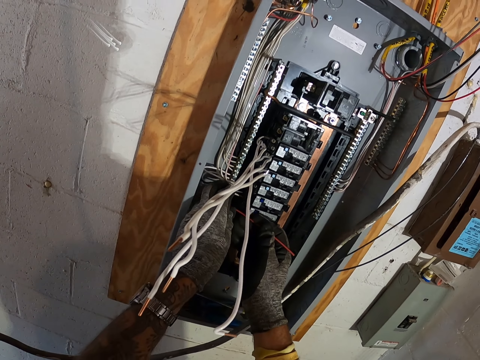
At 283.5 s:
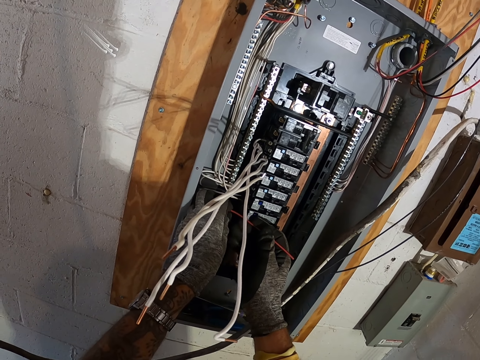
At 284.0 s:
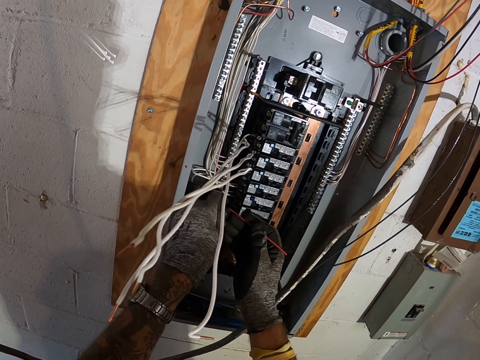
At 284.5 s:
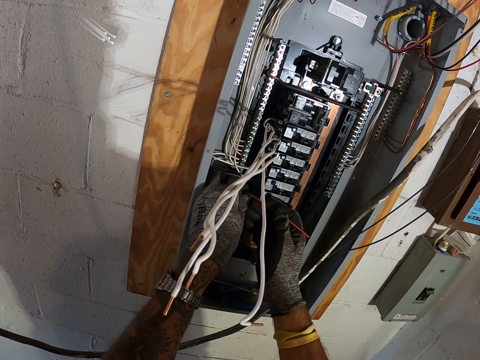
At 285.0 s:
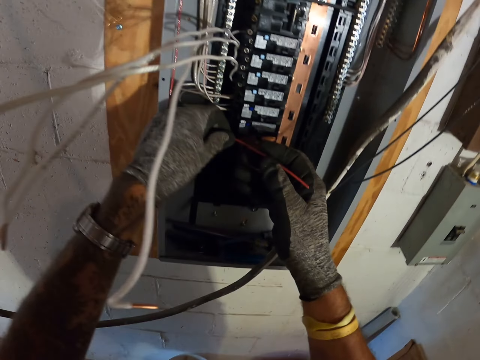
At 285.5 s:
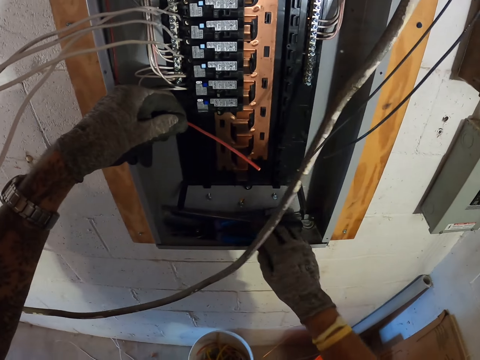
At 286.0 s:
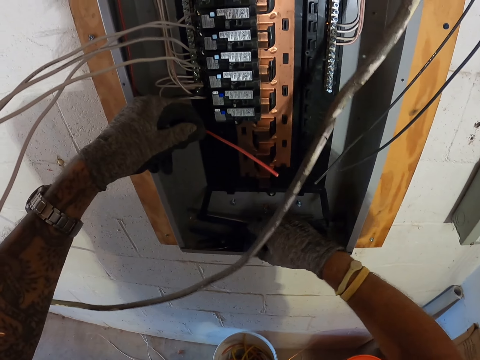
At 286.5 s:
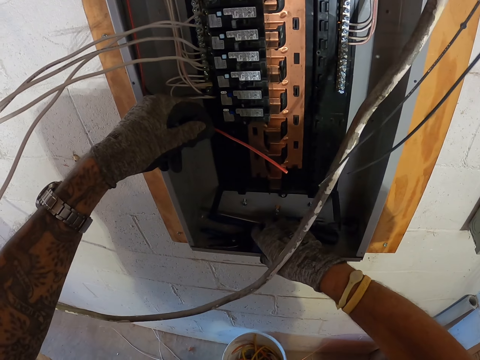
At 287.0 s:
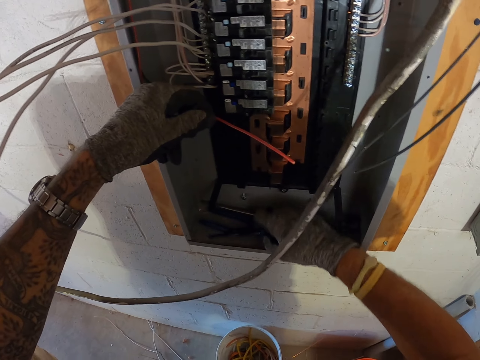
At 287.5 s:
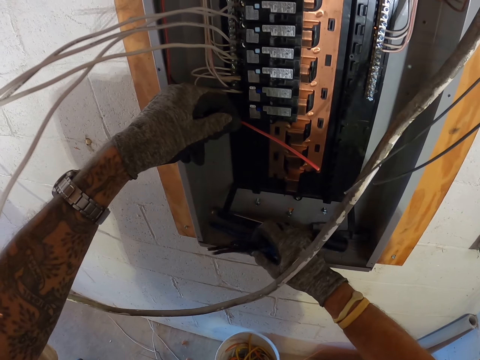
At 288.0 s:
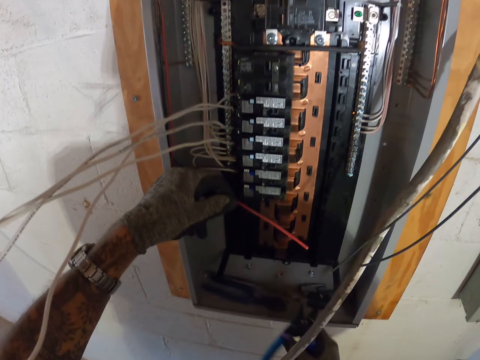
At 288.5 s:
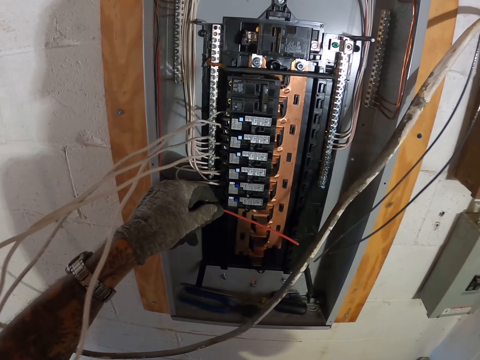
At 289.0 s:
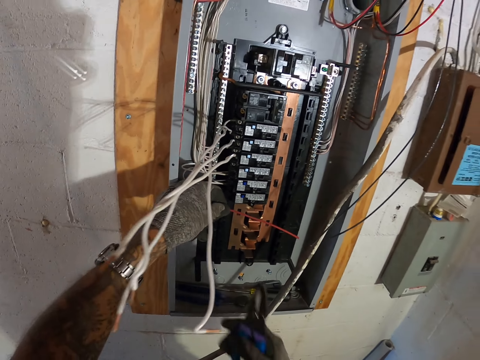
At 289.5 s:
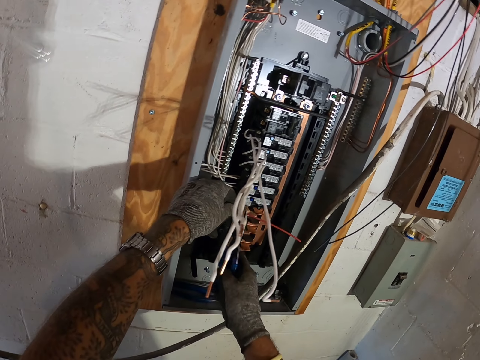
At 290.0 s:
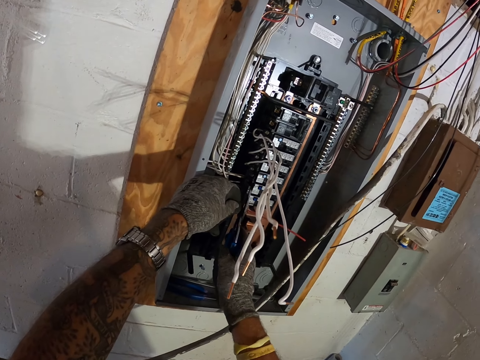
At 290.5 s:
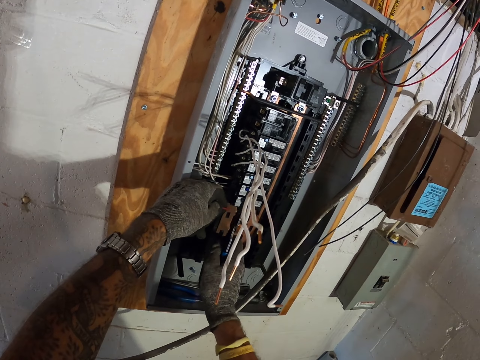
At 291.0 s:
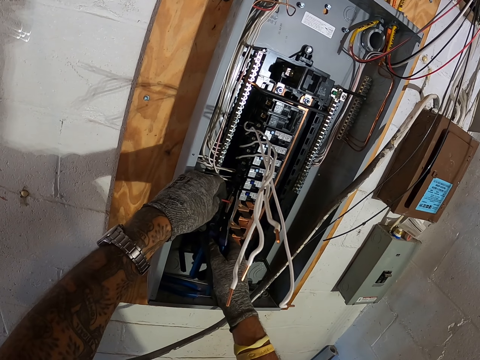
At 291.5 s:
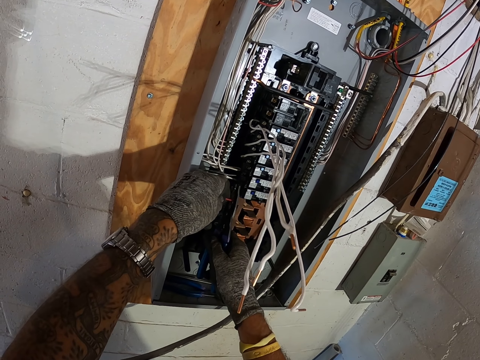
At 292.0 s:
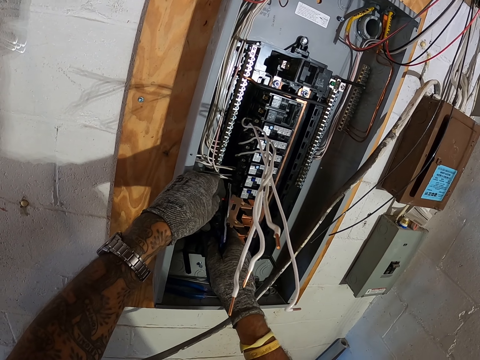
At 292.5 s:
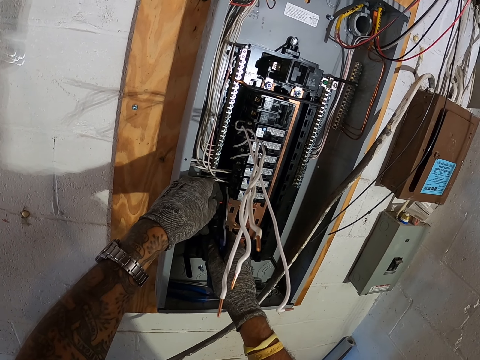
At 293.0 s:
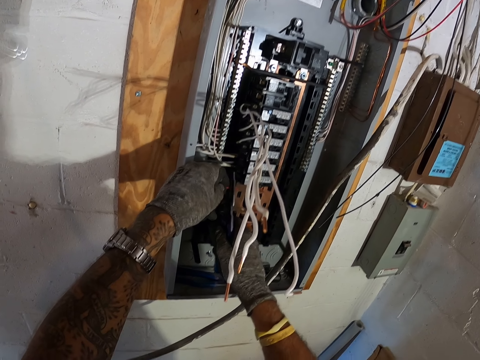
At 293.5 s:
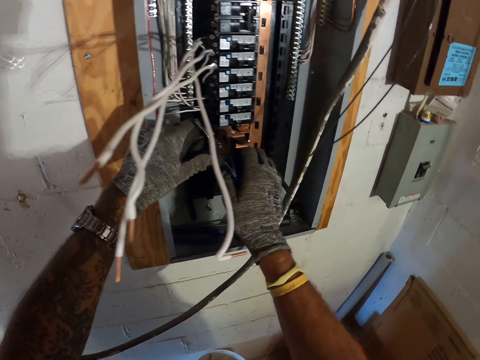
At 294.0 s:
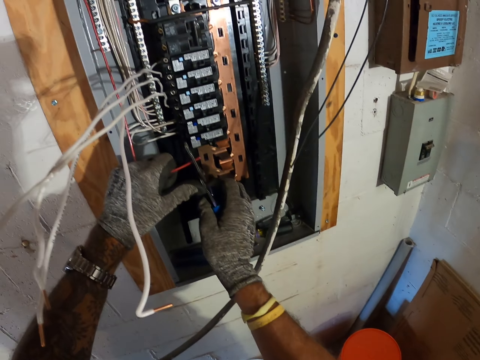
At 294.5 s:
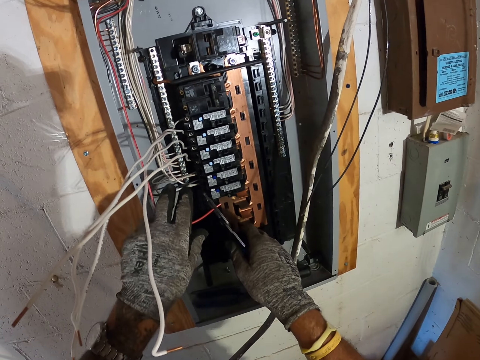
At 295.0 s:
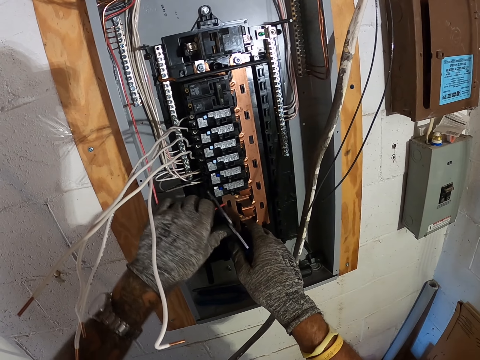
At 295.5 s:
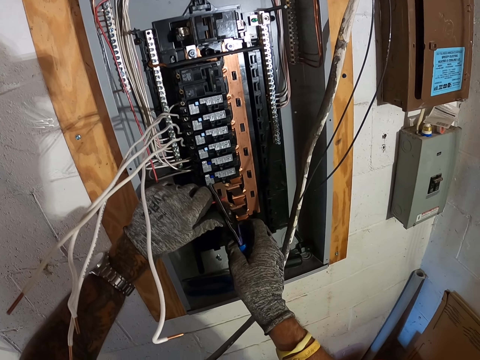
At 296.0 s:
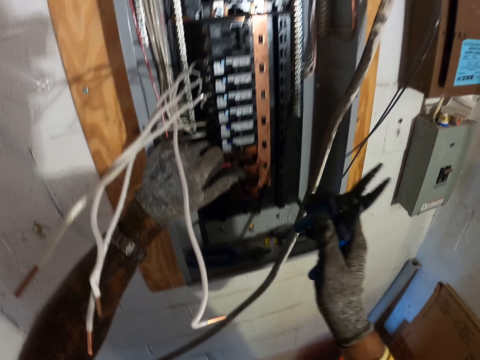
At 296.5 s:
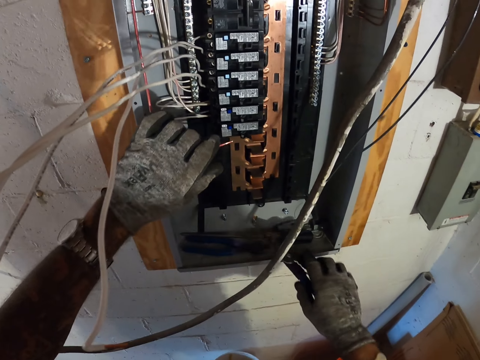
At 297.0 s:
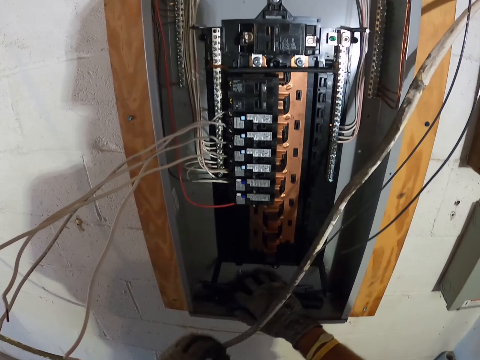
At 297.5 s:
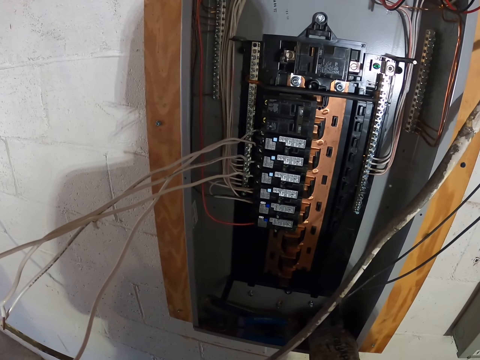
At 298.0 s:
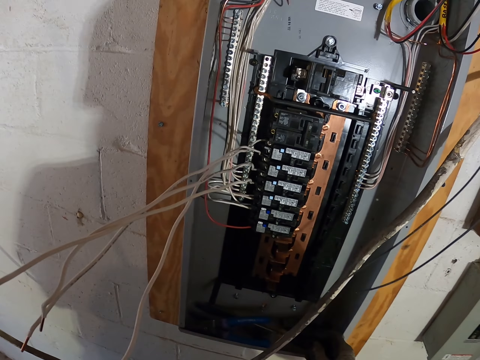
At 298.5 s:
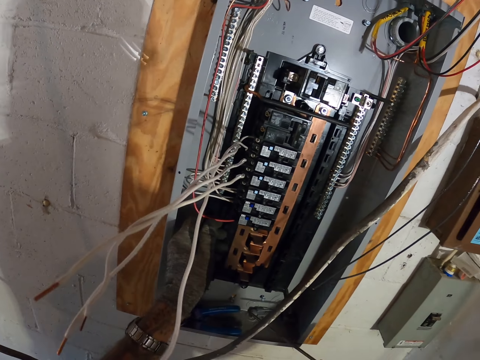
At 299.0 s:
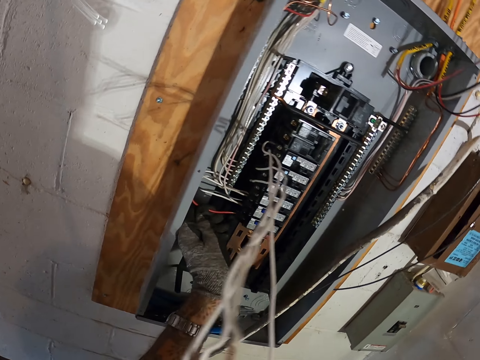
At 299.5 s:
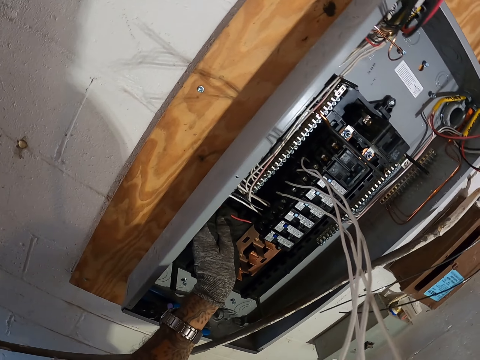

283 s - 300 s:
The camera wearer picks up pliers. They cut the red cable. They cut the wire with the pliers. They put the pliers in the meter box.

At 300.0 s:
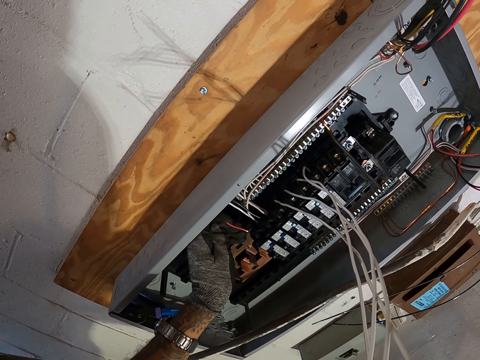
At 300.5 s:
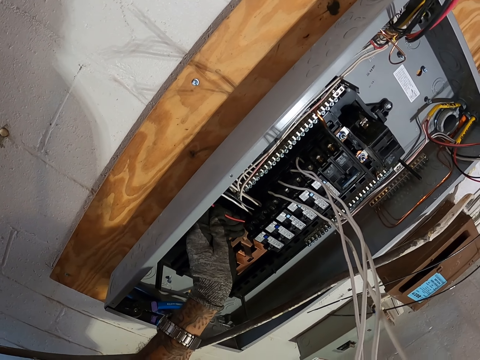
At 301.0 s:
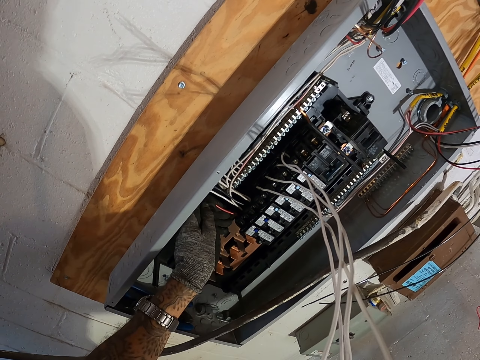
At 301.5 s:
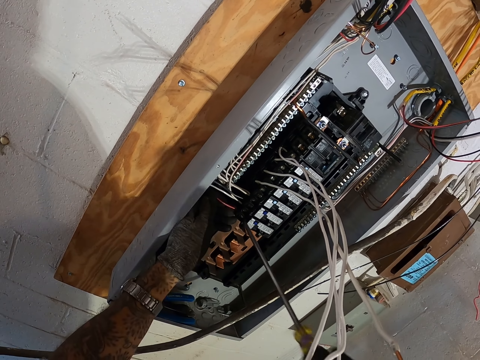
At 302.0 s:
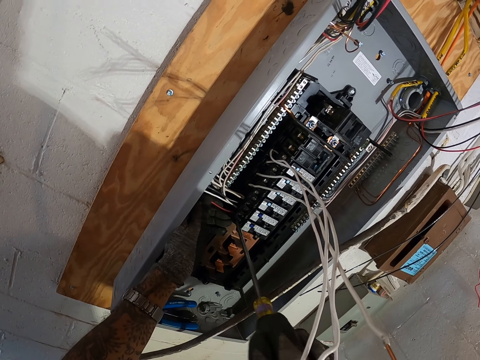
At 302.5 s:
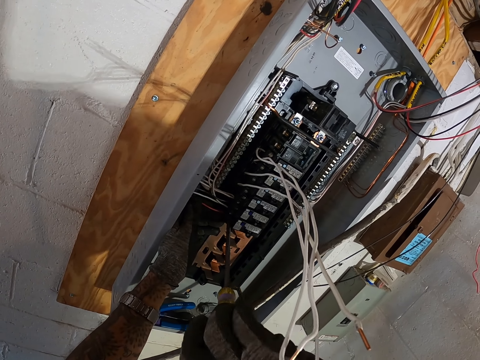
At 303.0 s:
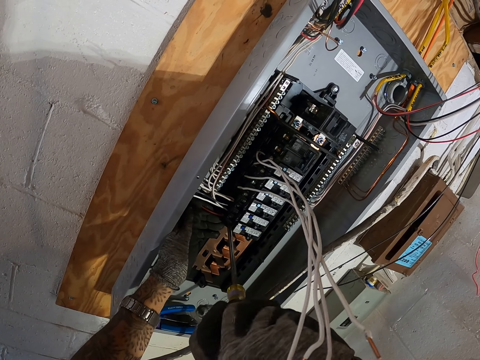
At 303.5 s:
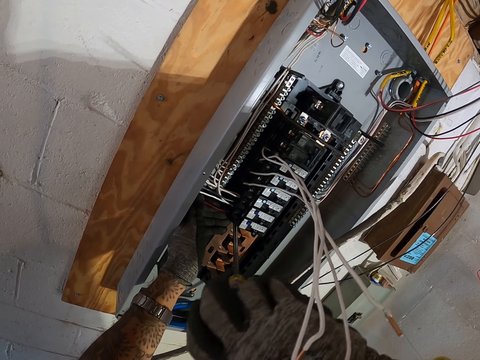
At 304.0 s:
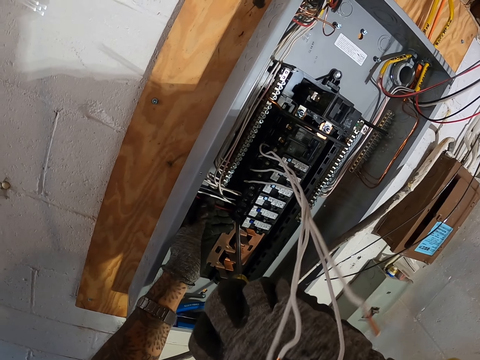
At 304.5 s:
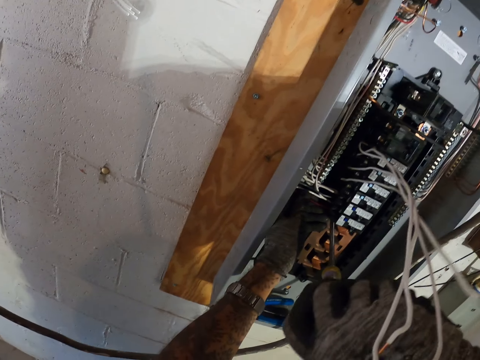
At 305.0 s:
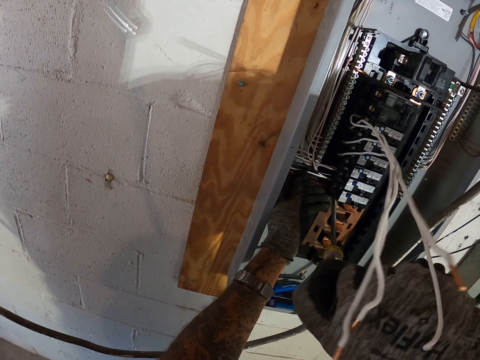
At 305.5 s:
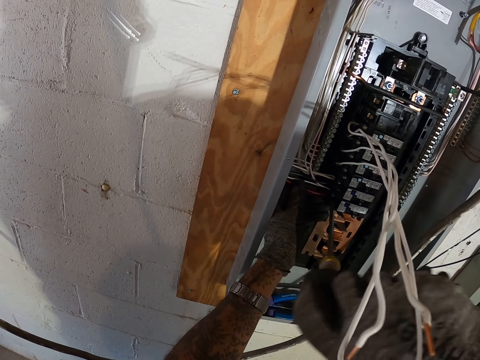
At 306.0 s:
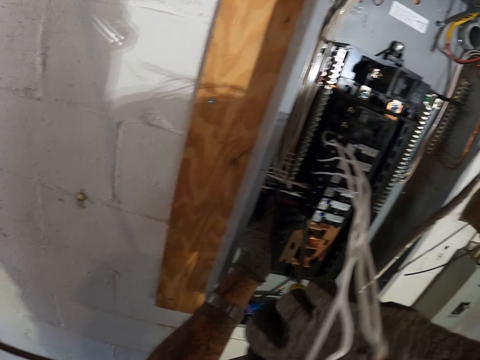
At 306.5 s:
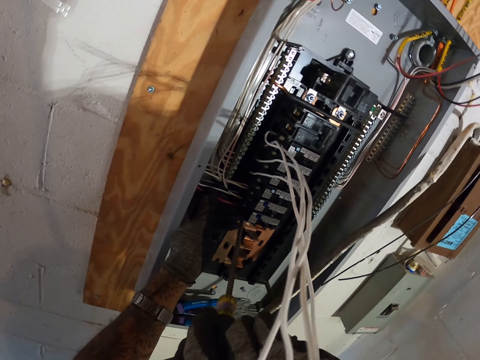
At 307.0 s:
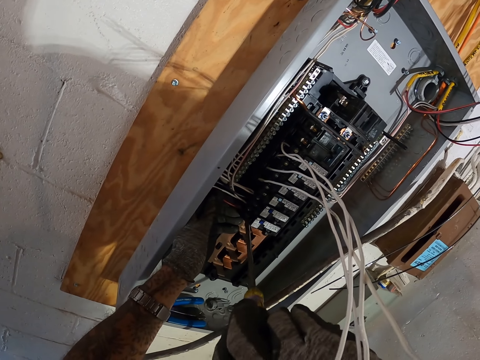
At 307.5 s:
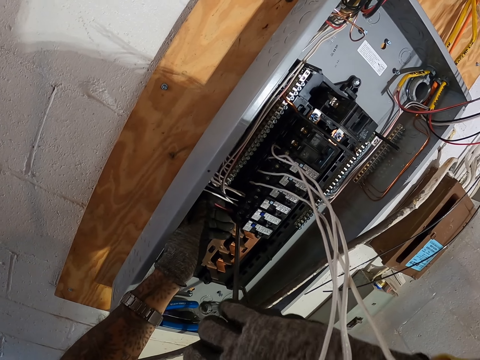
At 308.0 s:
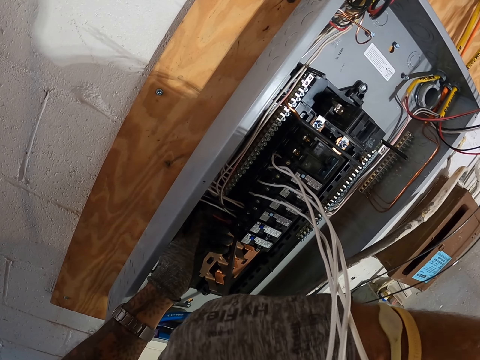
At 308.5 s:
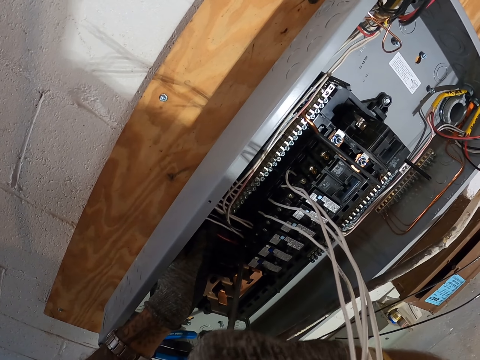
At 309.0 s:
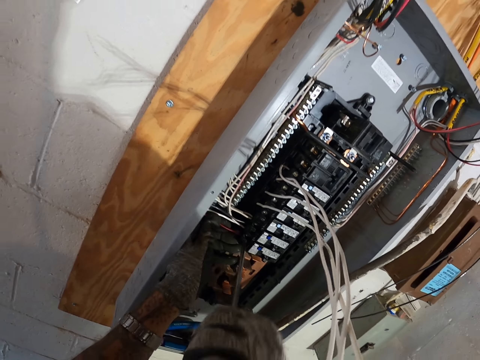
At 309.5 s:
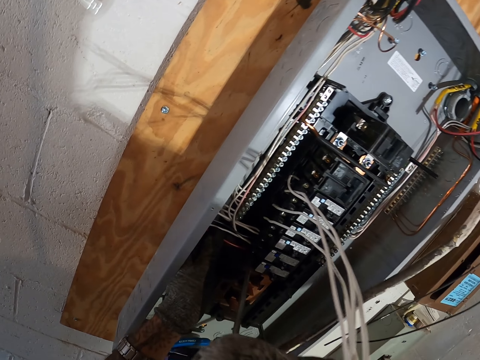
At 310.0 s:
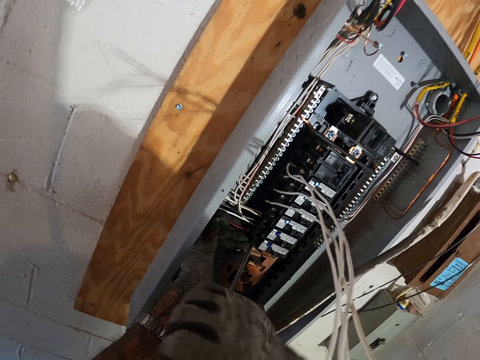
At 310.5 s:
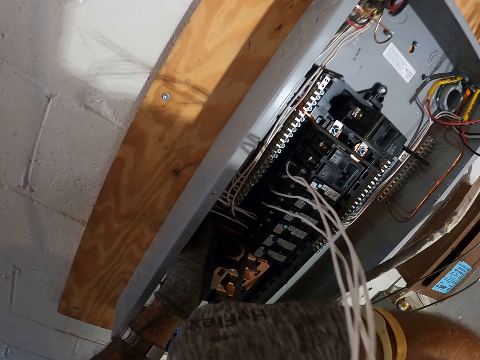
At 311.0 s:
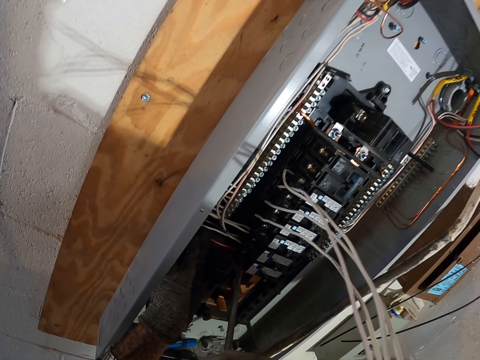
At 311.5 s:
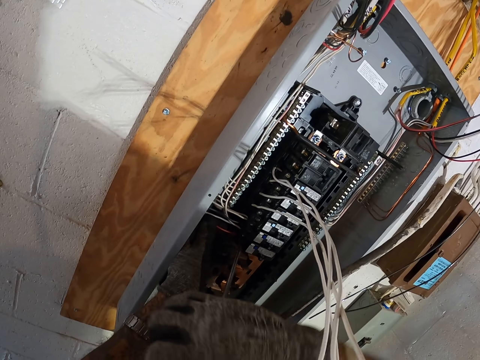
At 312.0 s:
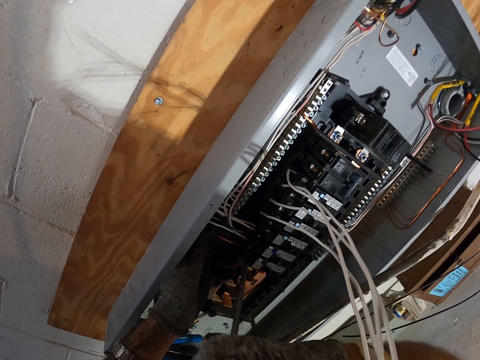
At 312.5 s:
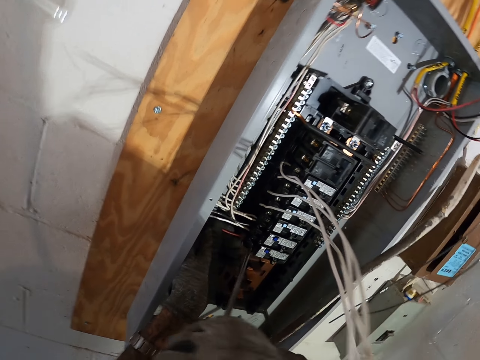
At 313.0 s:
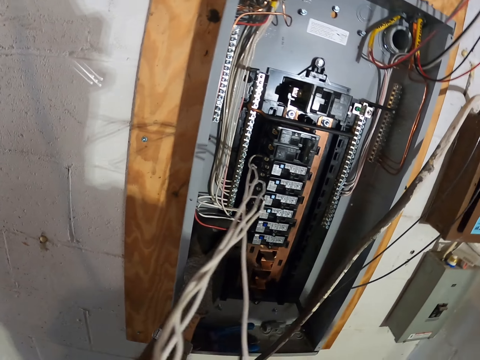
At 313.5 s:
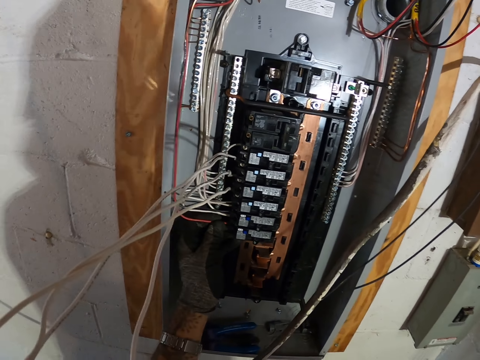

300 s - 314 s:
The camera wearer picks up a screwdriver. They use the screwdriver on the box panel. They screw the red cable in the meter.
